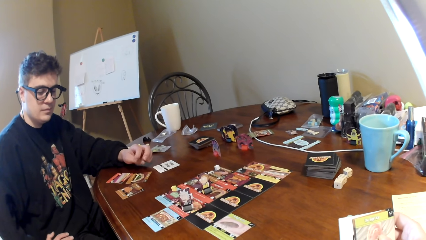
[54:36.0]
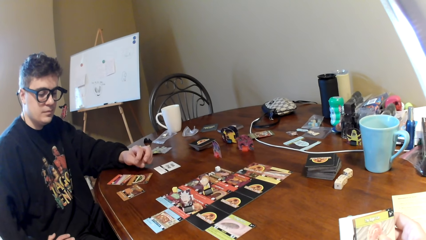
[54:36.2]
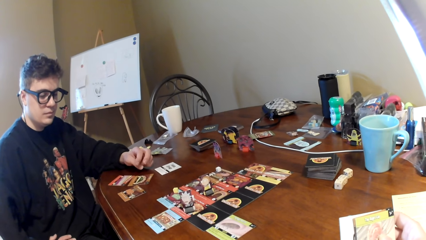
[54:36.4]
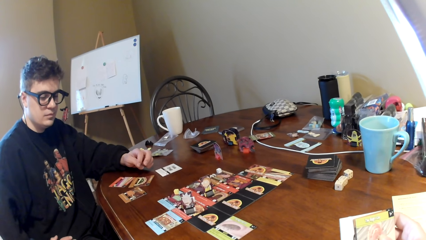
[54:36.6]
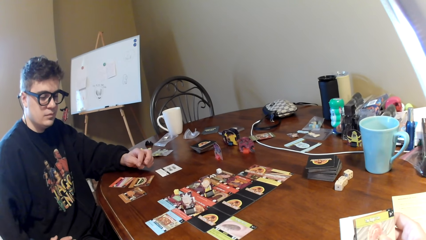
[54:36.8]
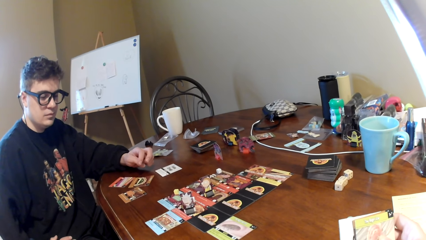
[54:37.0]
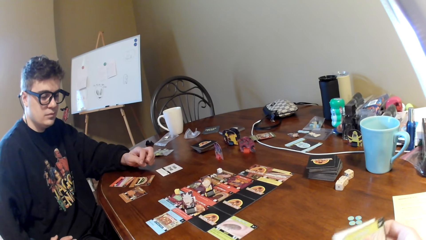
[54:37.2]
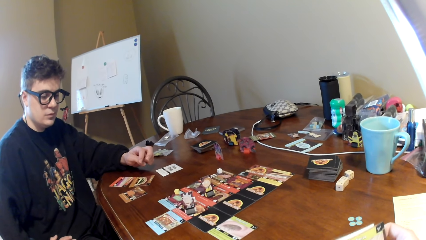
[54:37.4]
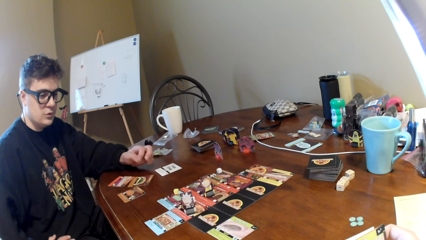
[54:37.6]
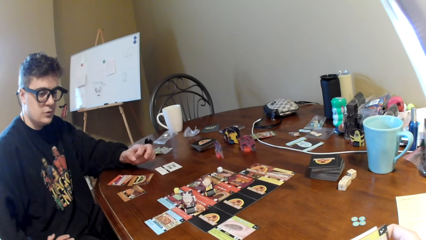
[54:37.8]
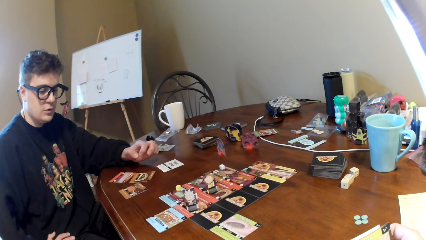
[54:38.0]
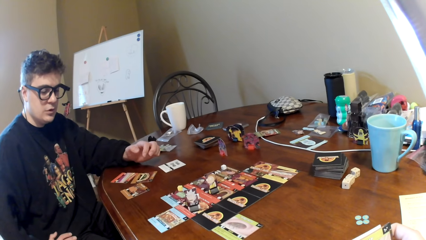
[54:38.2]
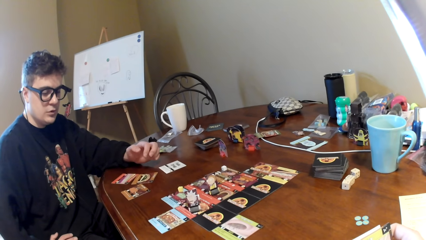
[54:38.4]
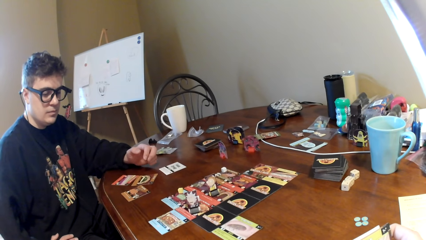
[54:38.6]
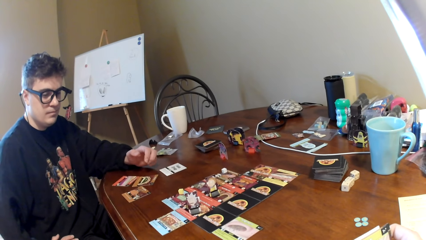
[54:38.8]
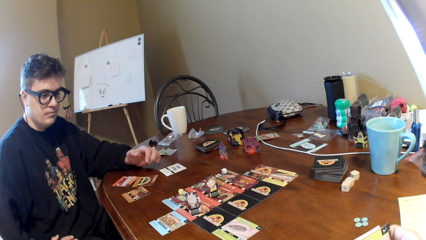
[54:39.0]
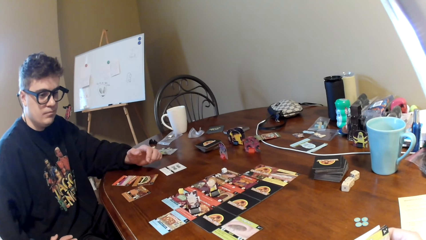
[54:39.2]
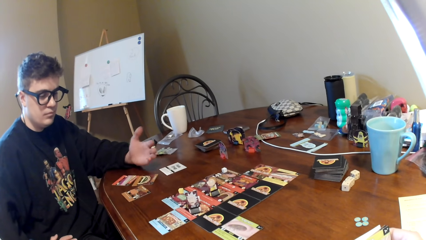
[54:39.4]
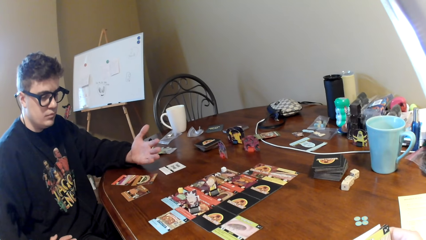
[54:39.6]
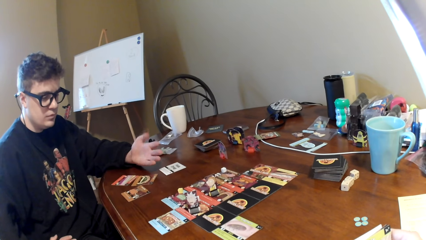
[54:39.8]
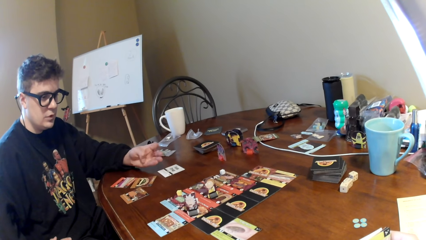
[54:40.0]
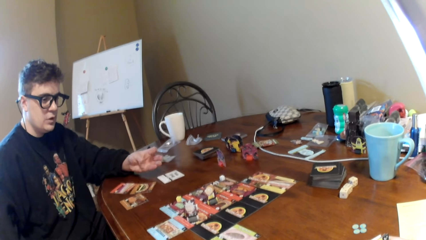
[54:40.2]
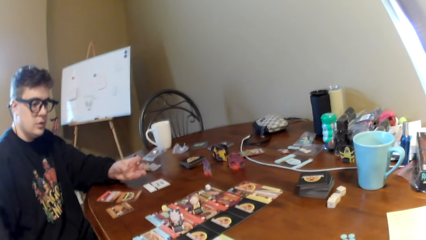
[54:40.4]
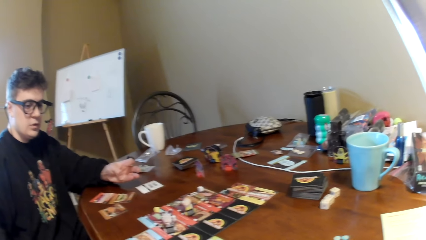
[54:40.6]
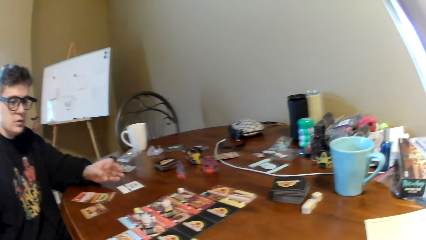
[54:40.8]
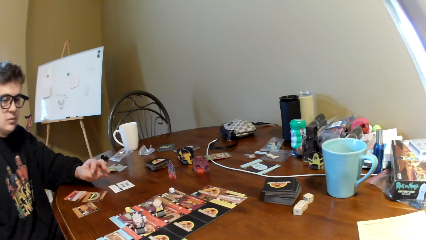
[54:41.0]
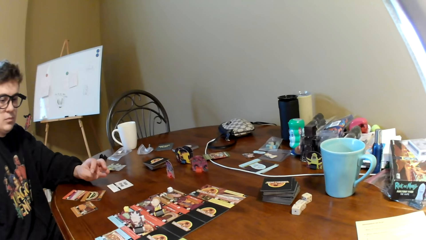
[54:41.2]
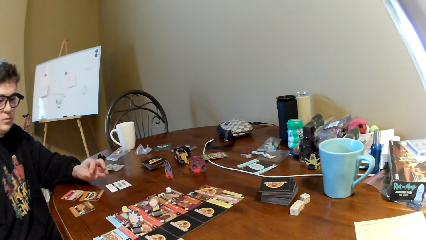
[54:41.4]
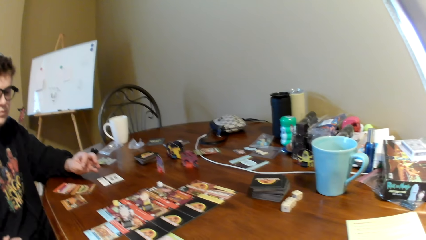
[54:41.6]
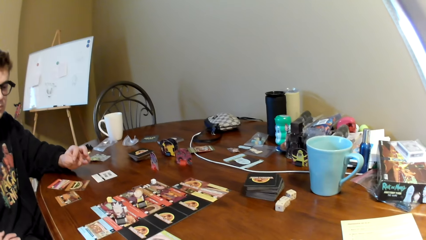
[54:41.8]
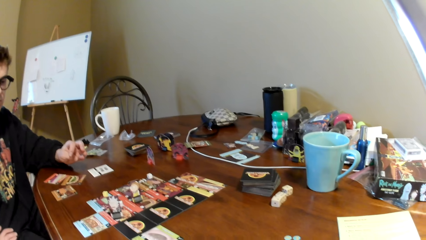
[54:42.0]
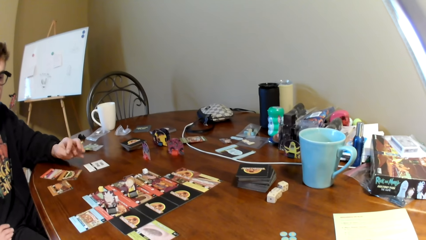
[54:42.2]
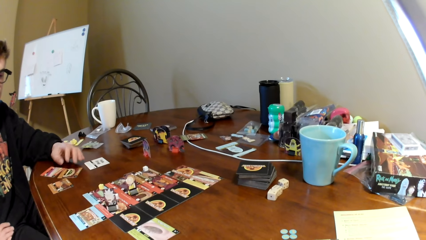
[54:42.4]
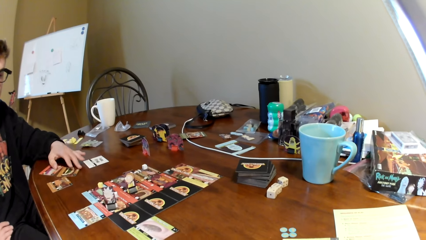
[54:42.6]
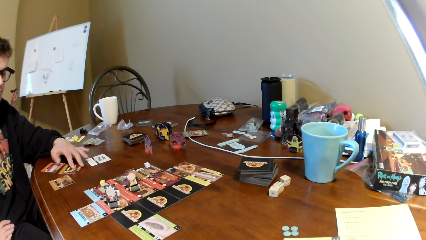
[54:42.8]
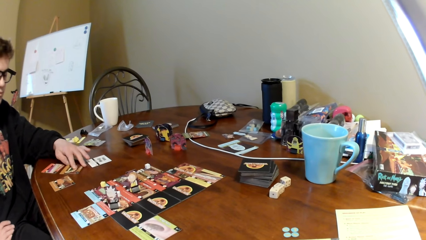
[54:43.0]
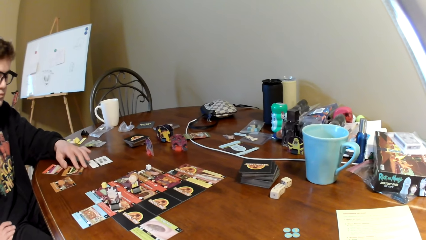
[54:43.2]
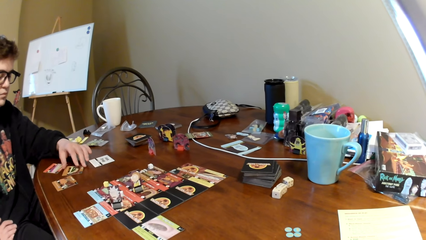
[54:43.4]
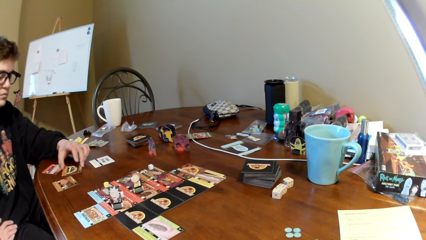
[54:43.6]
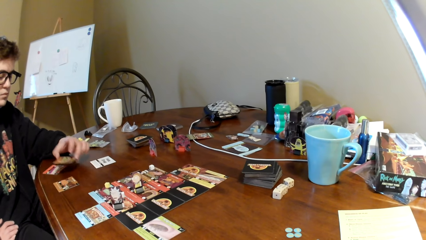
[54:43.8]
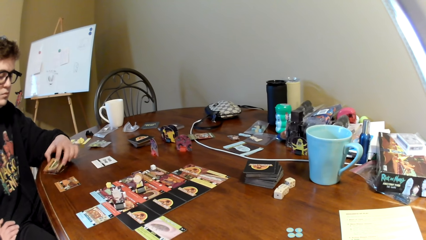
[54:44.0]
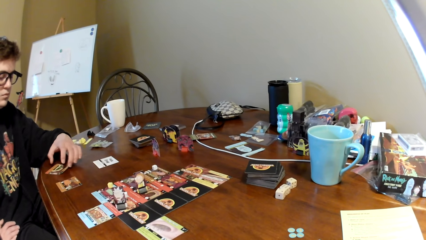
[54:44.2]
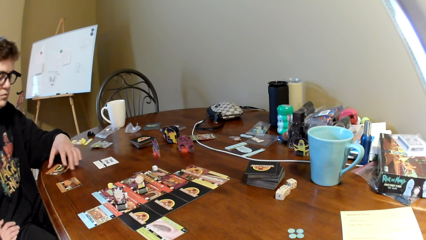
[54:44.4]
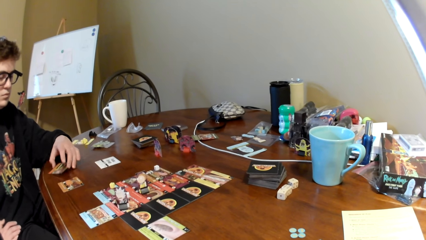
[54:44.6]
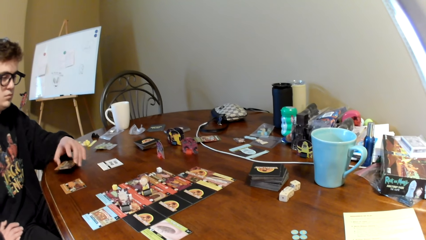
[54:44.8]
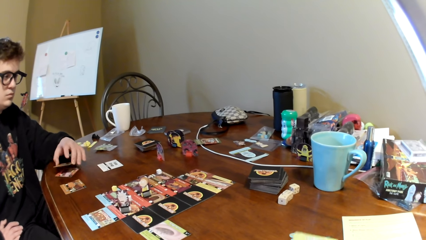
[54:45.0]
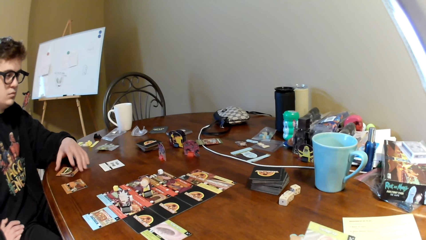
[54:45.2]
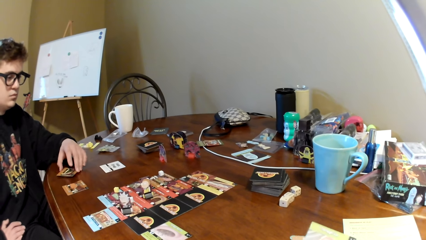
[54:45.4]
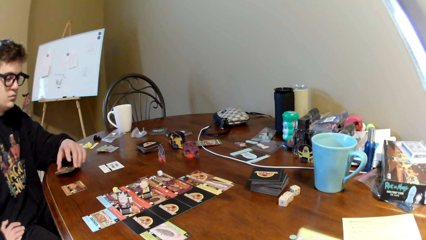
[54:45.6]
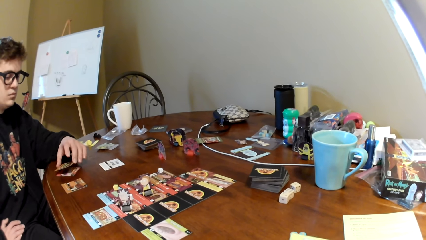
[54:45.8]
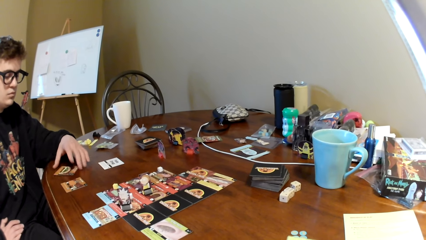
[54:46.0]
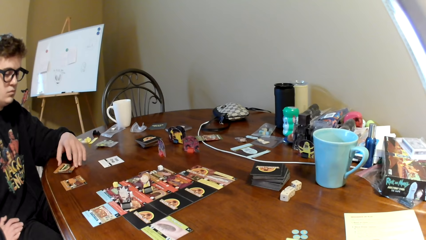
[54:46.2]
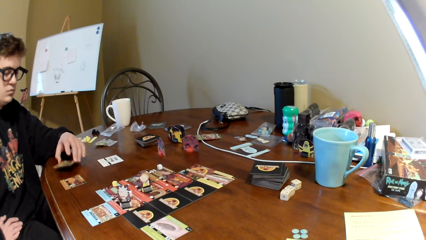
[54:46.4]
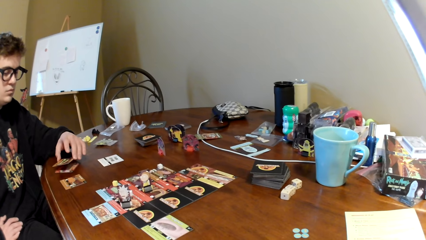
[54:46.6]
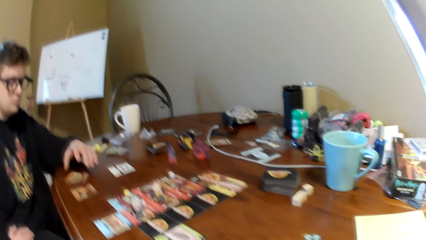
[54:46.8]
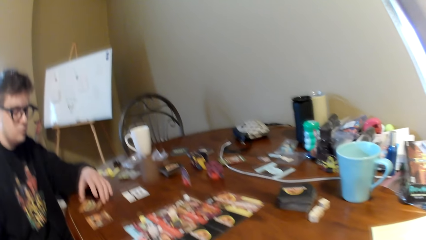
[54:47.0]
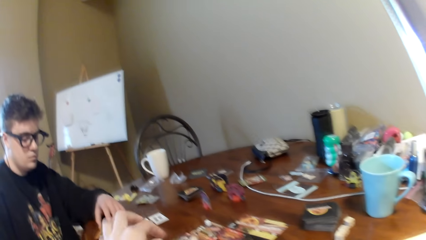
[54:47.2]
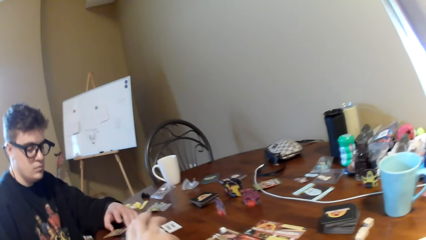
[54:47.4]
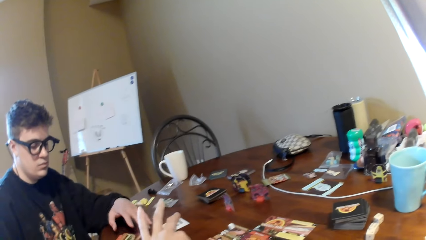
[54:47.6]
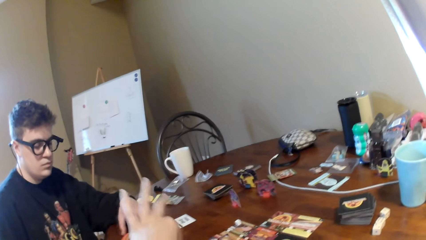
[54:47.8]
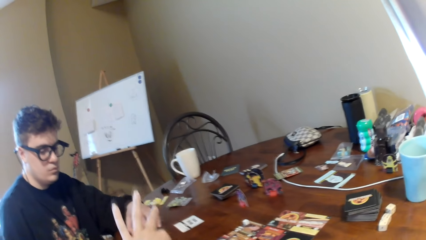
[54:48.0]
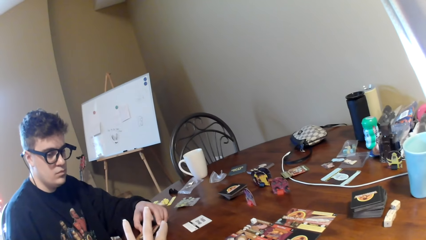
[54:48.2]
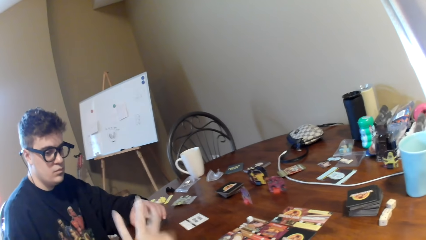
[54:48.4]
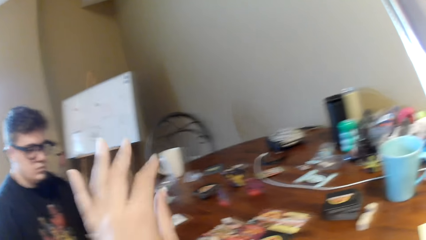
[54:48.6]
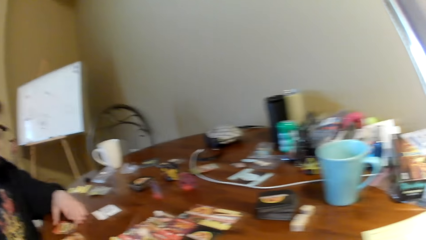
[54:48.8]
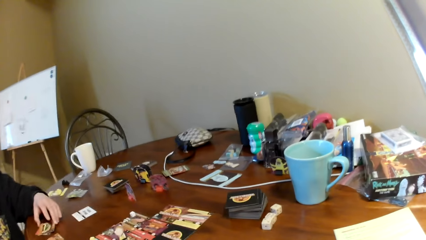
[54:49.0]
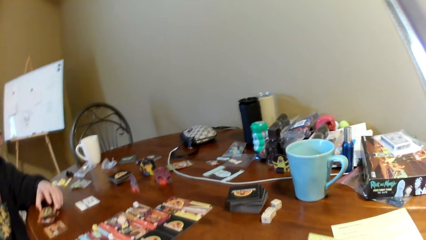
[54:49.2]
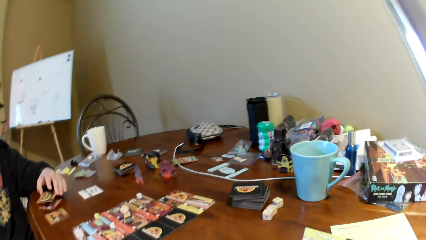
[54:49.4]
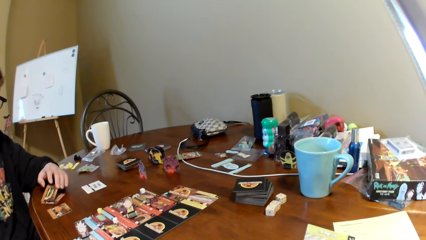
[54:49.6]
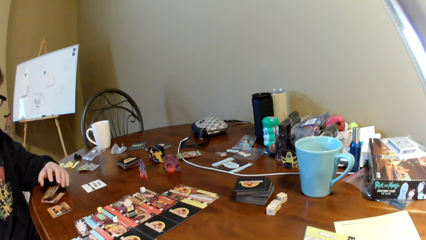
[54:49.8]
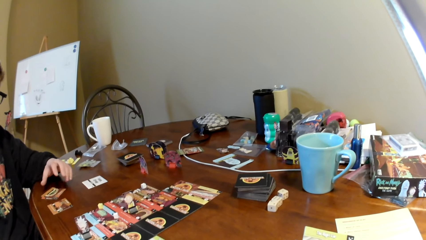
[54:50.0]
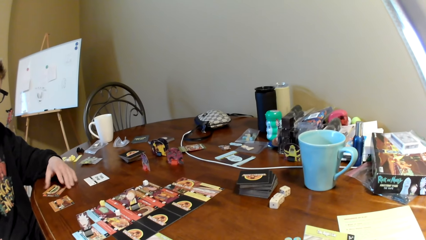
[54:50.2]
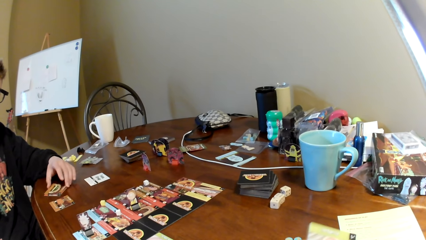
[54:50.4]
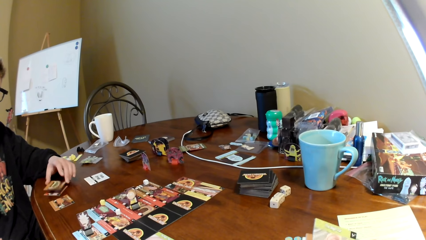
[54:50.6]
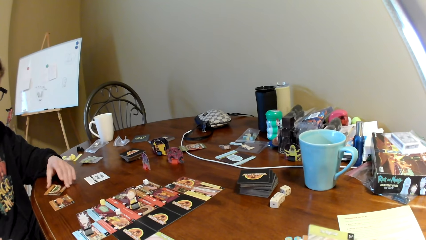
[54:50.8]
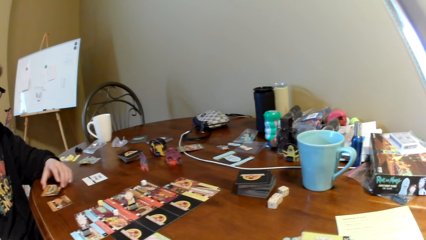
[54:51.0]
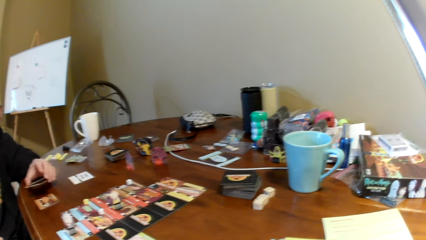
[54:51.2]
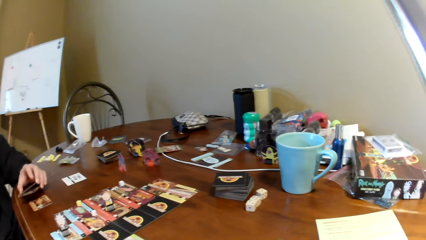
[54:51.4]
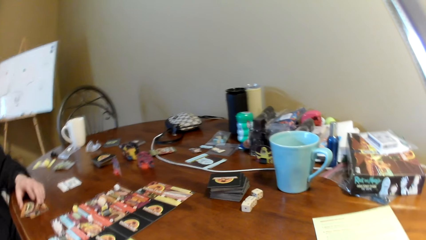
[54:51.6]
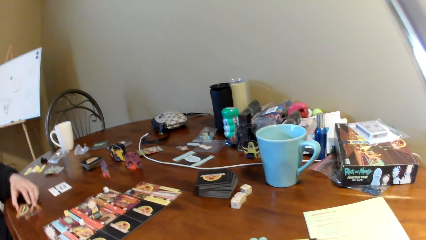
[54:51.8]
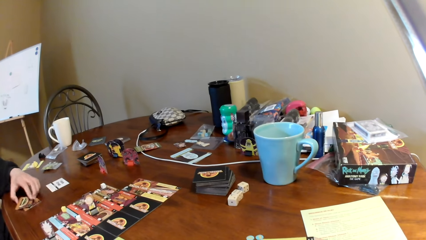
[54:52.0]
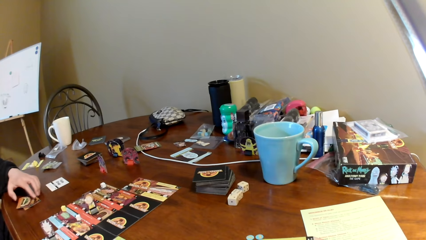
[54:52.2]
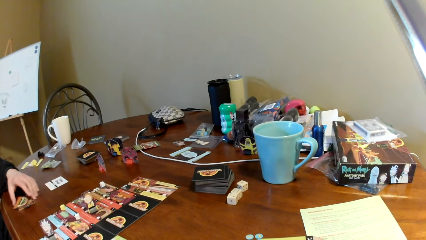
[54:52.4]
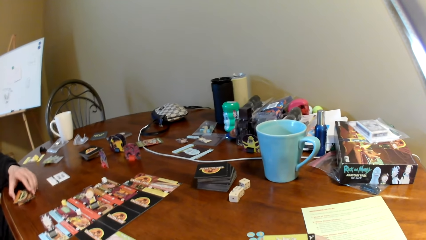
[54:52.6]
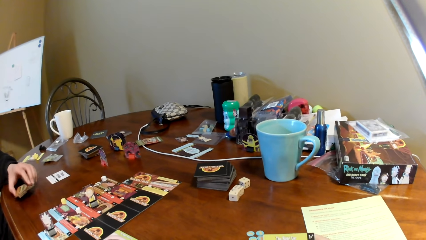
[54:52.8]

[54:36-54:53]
A man moves his hand. The camera wearer talks to the man. The man moves the cards on the table. The camera wearer moves the card on the table and puts a card on the table.
